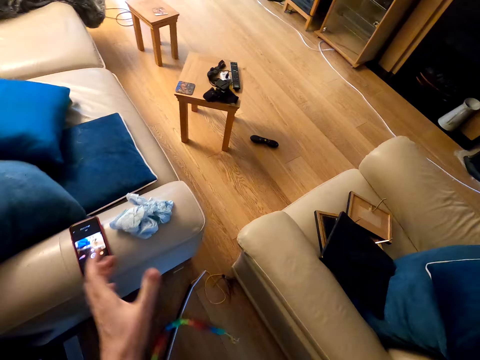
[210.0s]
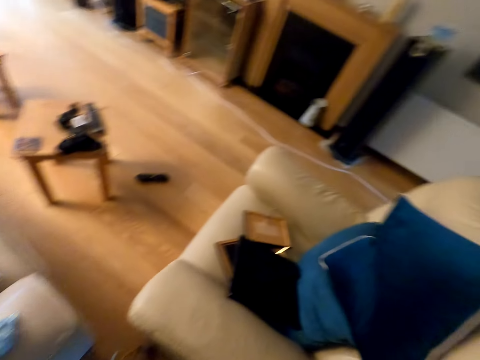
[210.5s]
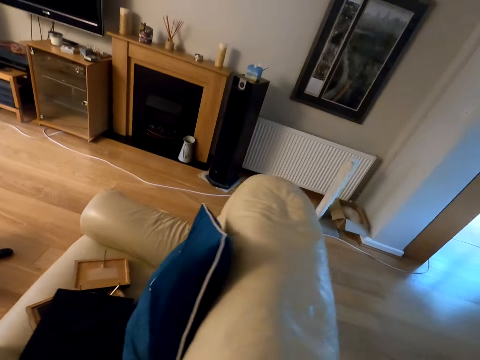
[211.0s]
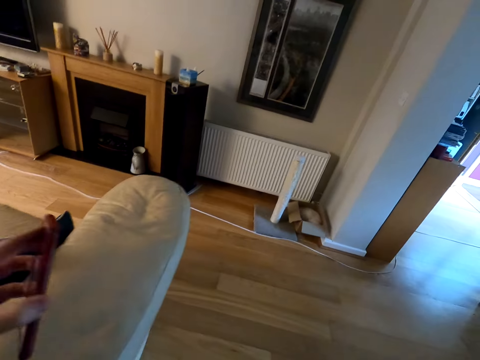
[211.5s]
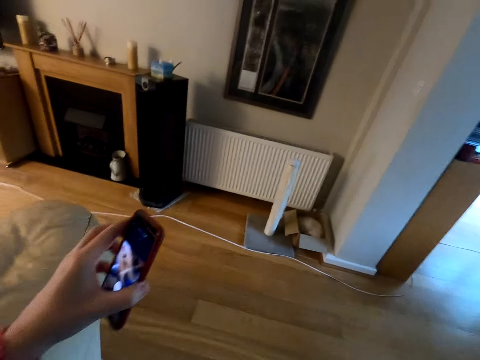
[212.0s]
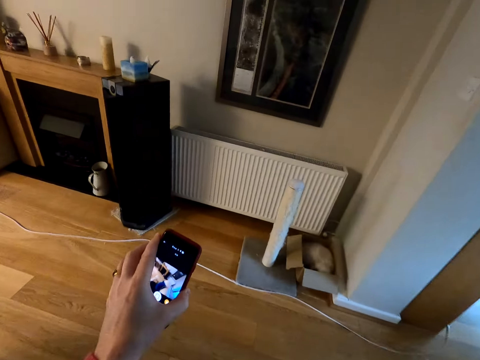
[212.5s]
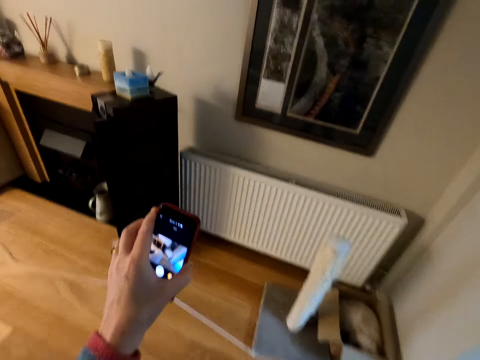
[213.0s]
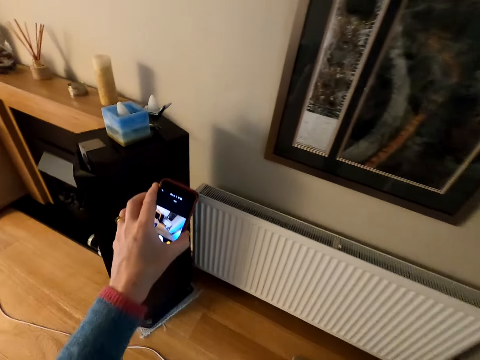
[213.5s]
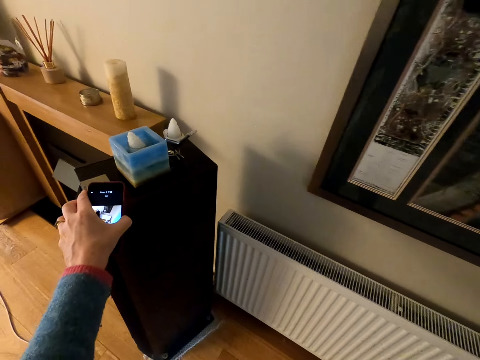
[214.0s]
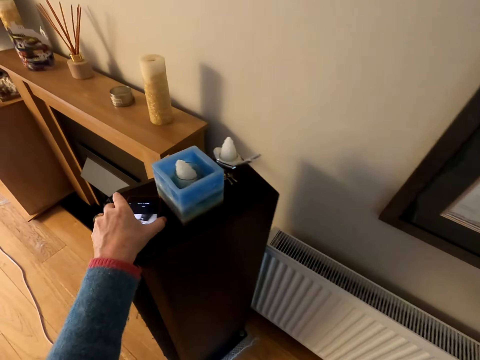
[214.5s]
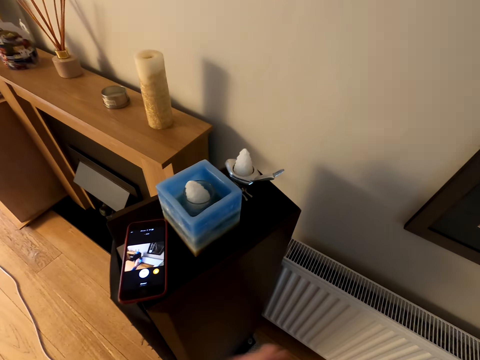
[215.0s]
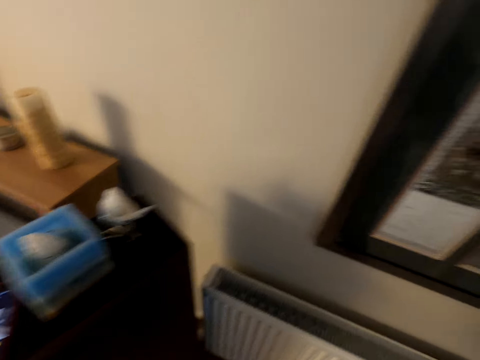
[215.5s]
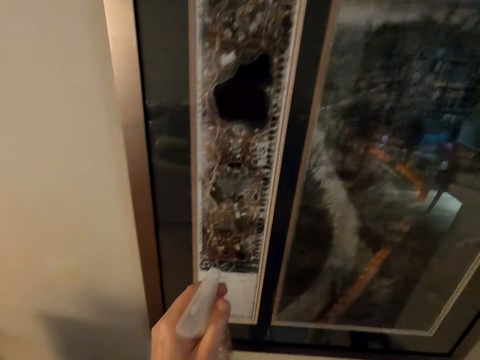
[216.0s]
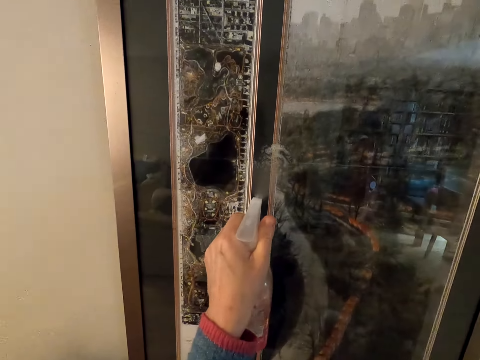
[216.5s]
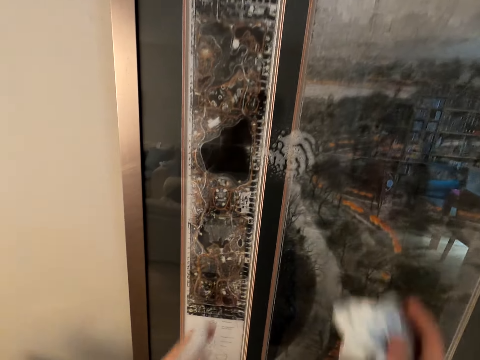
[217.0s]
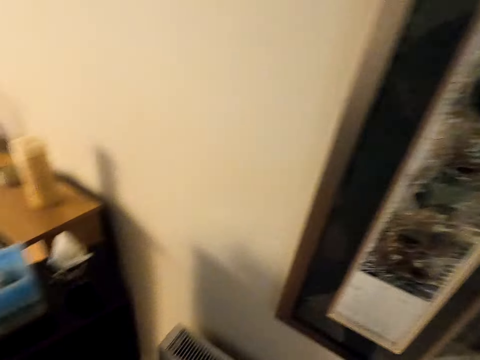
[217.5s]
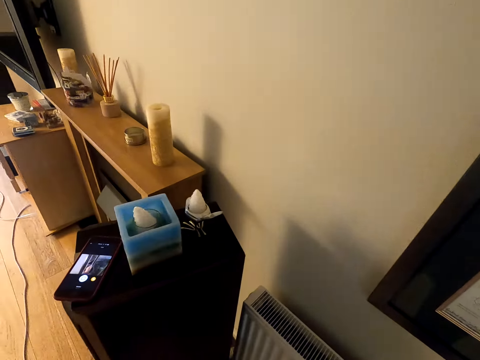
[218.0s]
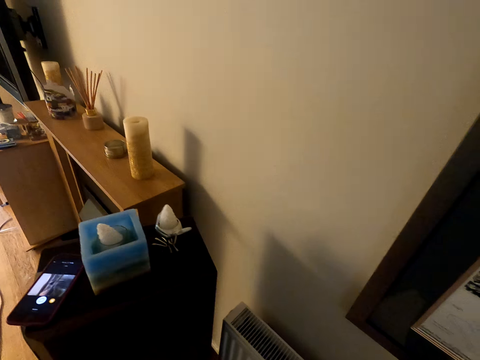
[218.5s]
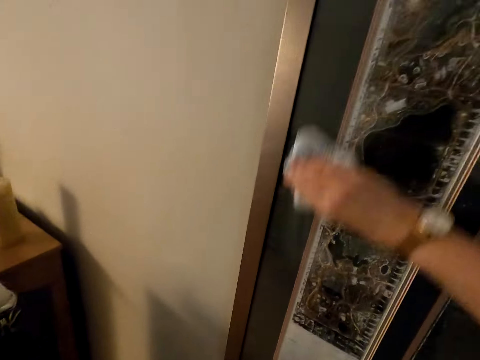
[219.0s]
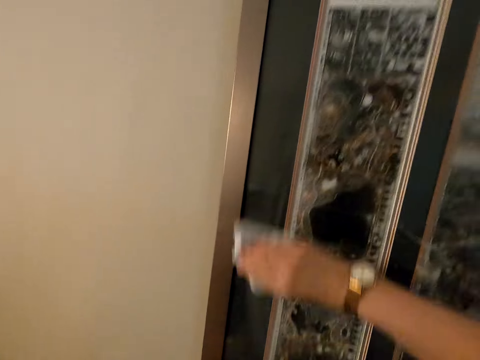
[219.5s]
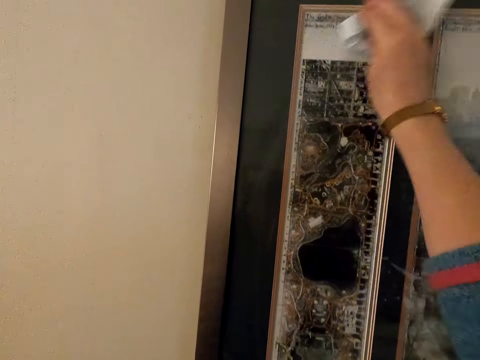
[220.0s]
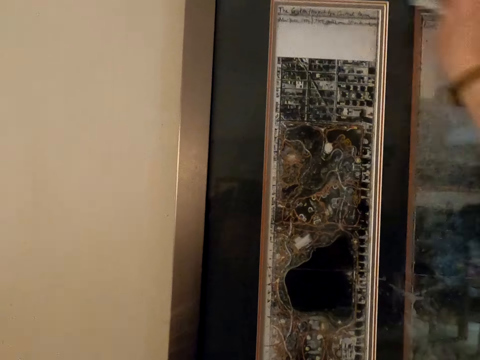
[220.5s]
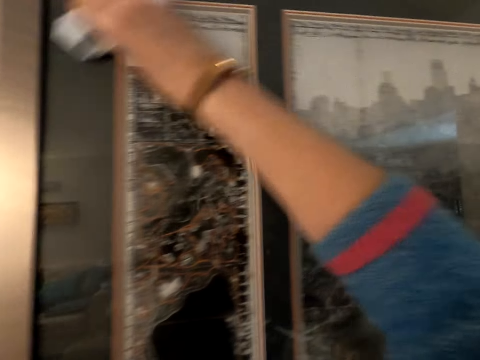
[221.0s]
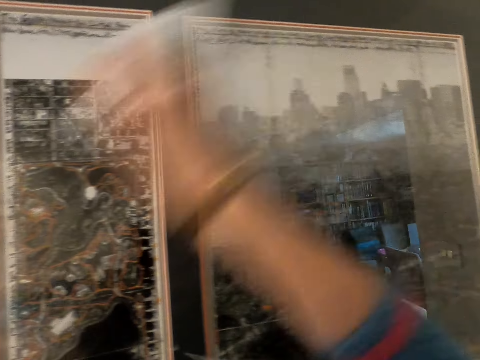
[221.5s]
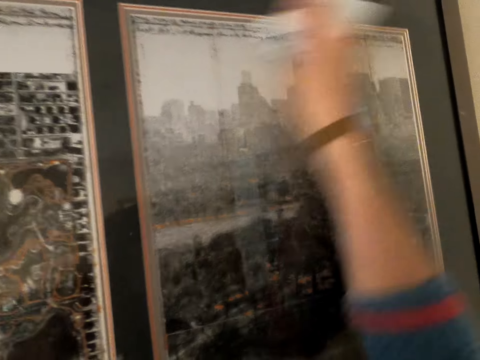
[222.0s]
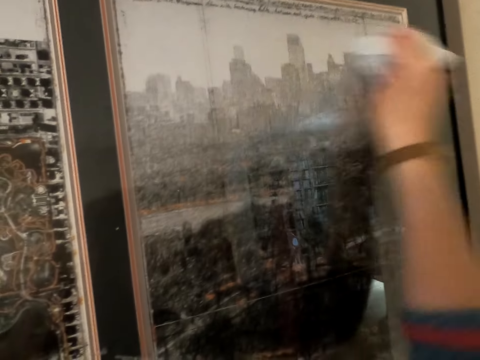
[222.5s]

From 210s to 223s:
The camera wearer picks up the phone on the sofa arm. They walk around the room. They adjust the phone in the hand. They put the phone on a speaker. They walk around. They spray soap on the wall decor. They wipe the wall decor using the roll paper piece.

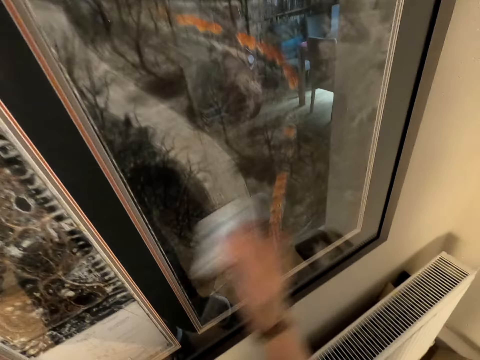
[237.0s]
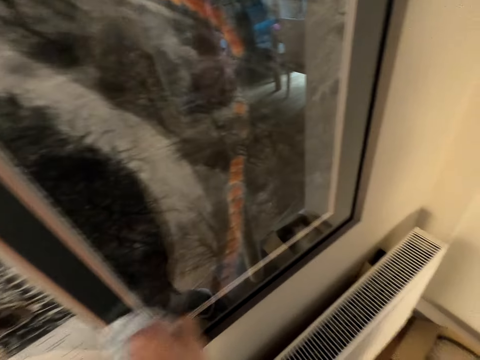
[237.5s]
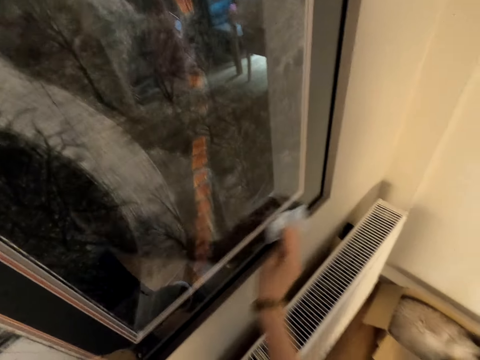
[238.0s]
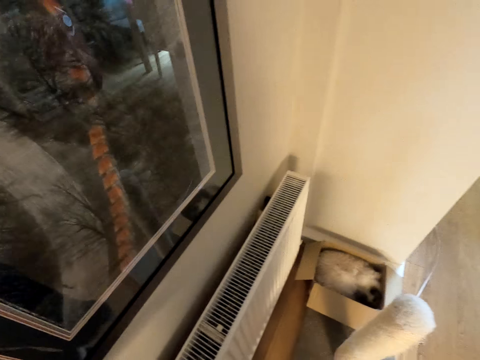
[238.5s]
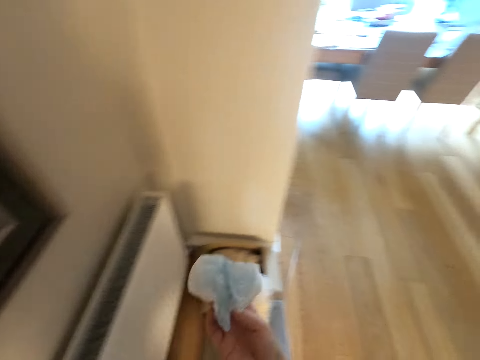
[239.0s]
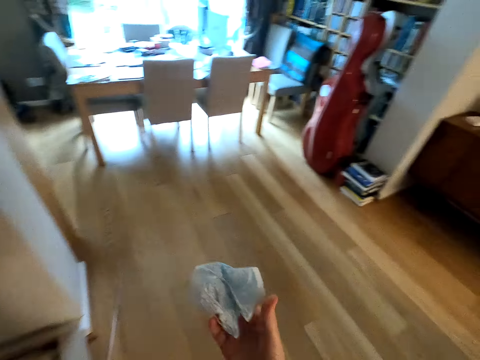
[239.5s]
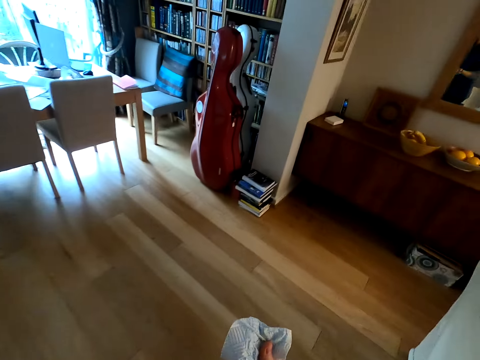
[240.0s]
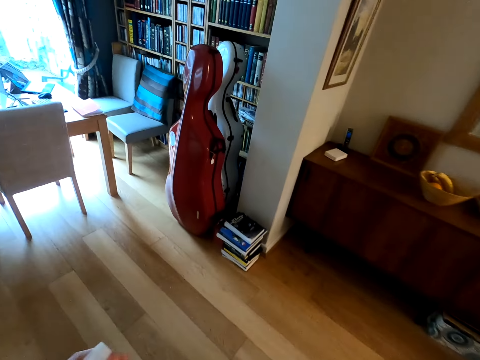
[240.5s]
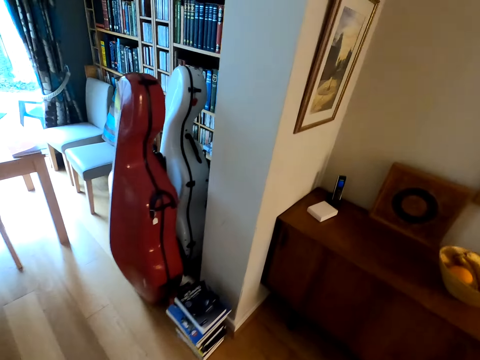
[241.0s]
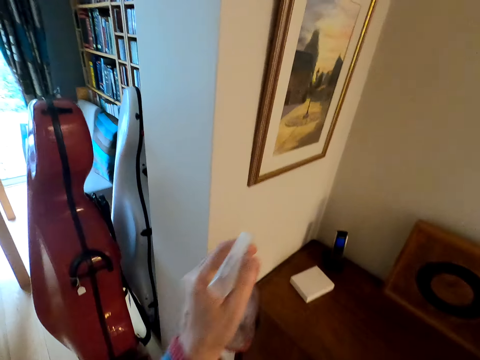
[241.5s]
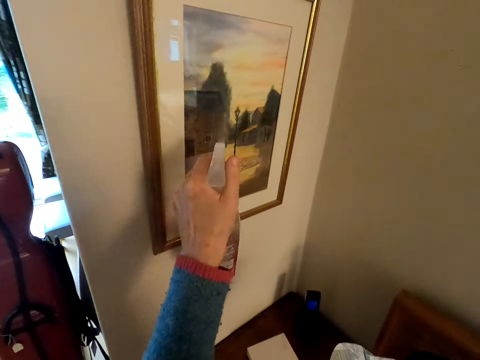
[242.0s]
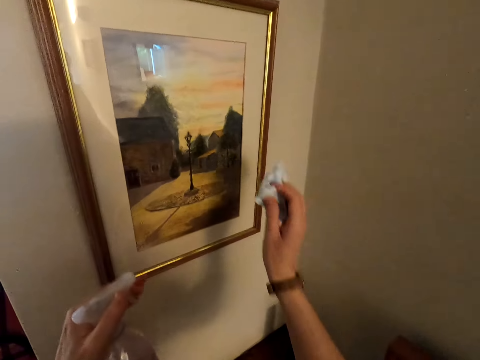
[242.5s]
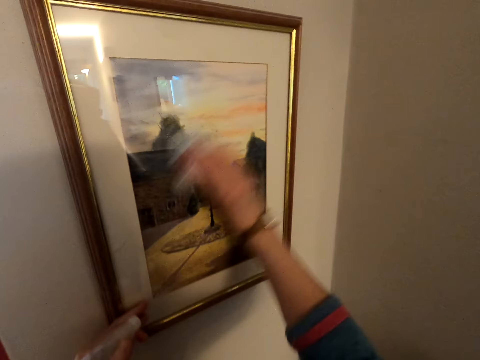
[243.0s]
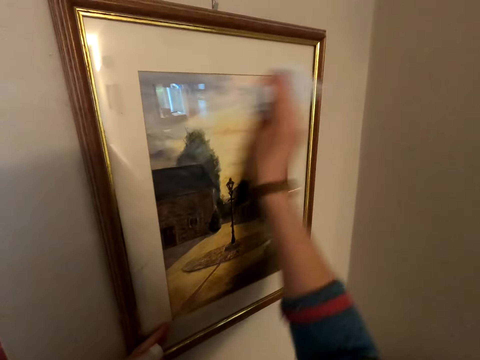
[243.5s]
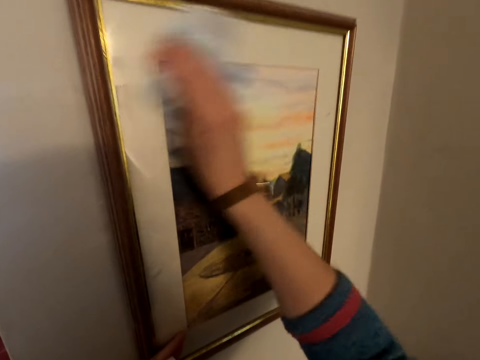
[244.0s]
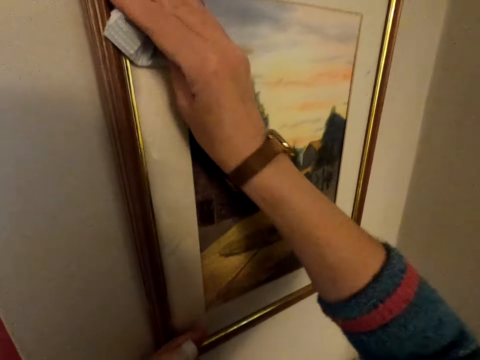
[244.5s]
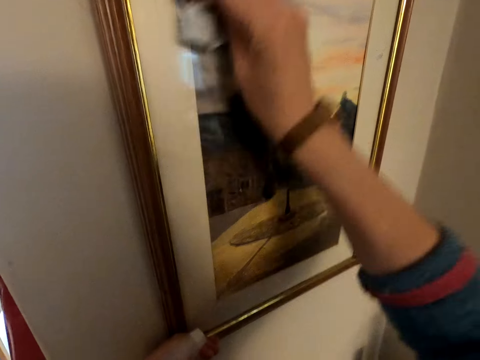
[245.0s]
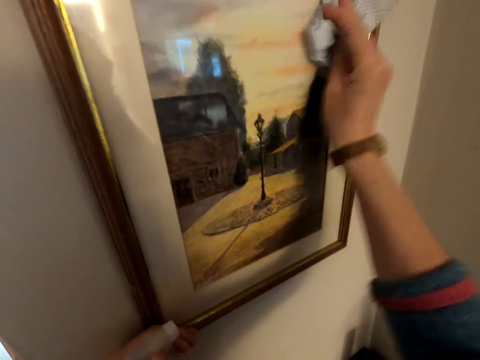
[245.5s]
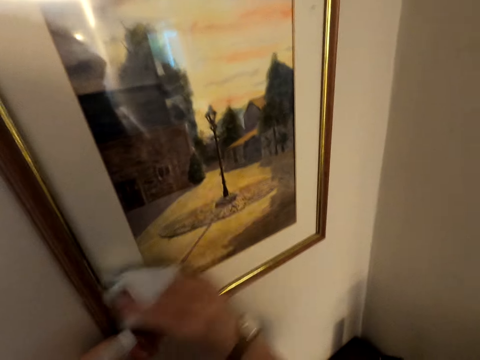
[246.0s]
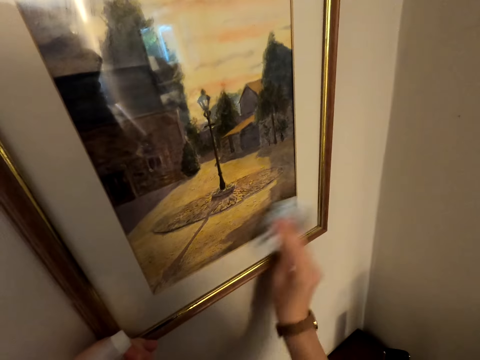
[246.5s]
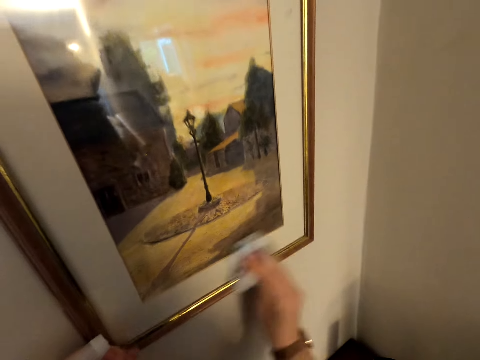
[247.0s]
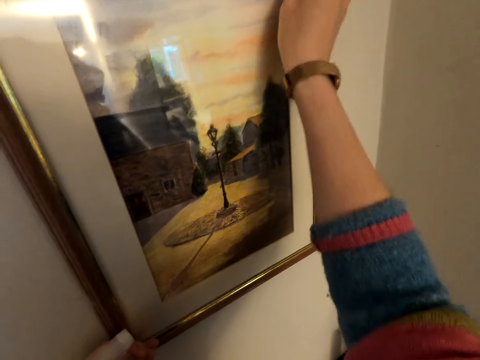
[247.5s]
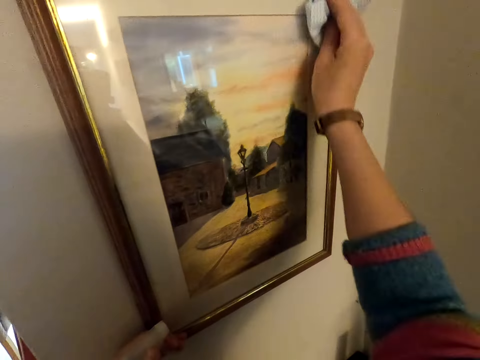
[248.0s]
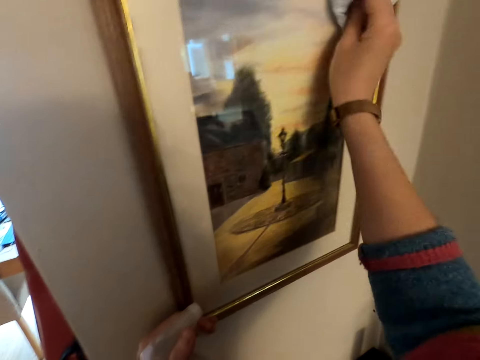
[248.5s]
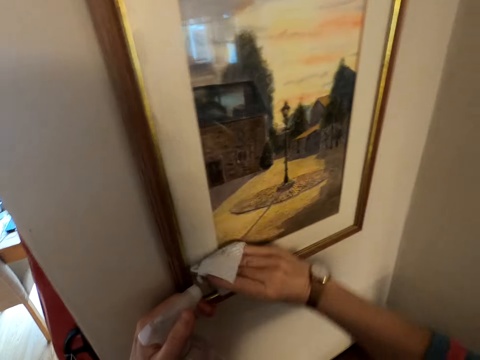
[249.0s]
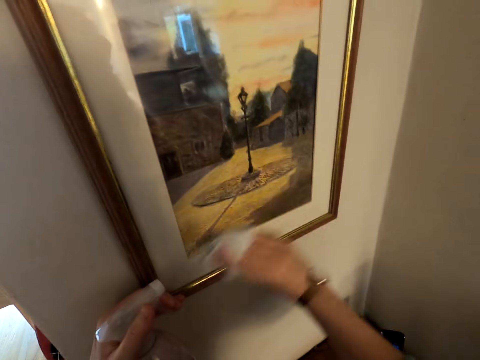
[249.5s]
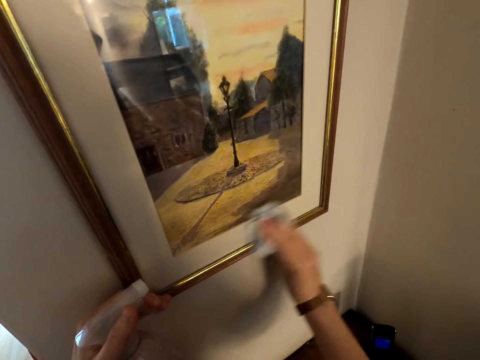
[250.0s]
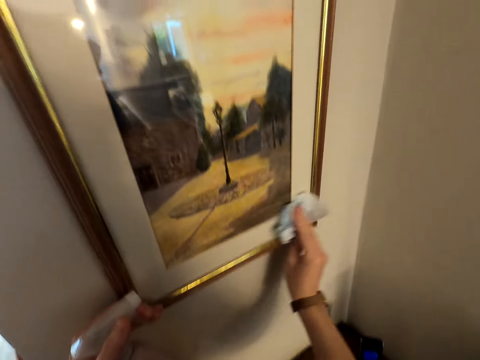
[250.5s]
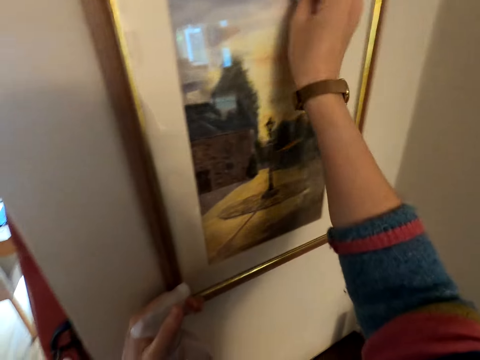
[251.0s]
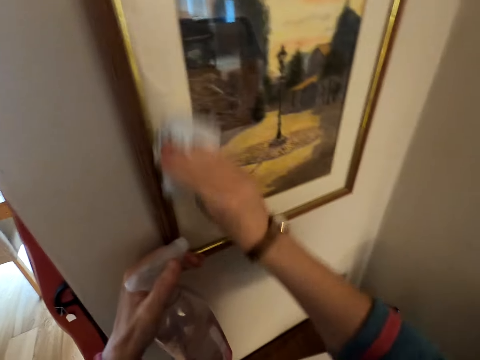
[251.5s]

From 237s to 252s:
The camera wearer walks around in the house. They spray soap on a wall picture. They wipe the wall picture using the roll paper piece.
